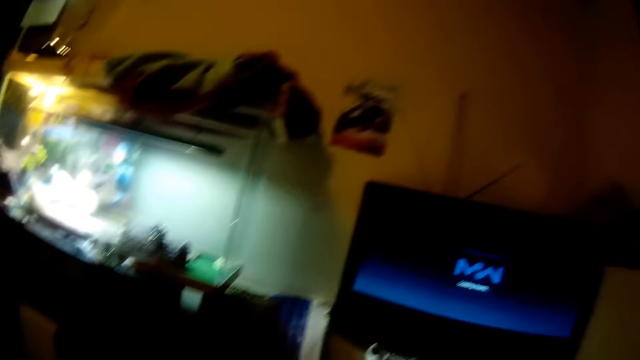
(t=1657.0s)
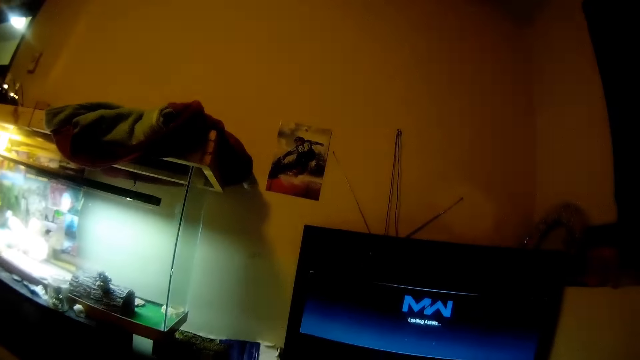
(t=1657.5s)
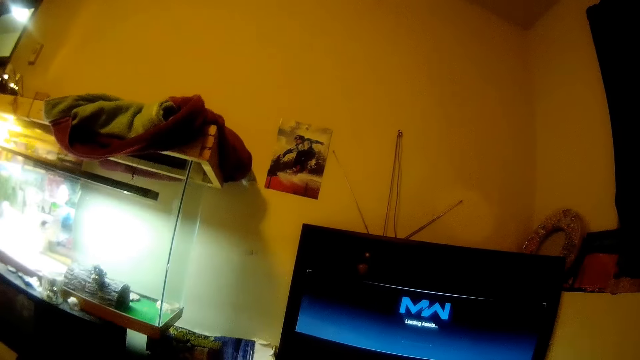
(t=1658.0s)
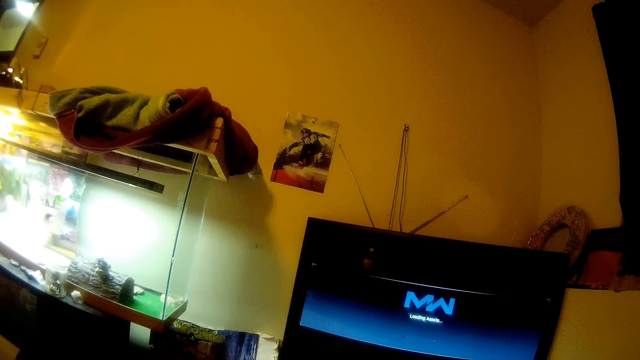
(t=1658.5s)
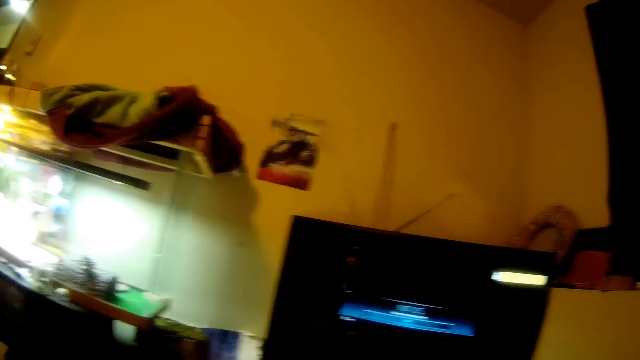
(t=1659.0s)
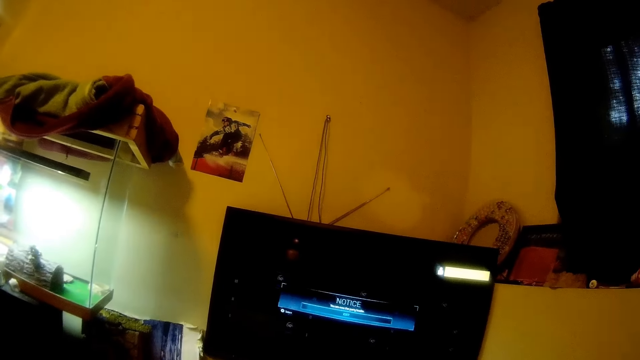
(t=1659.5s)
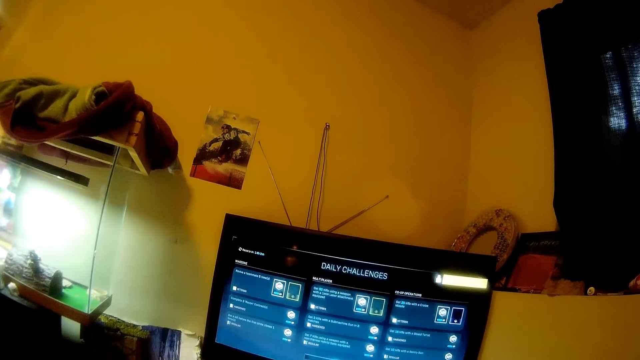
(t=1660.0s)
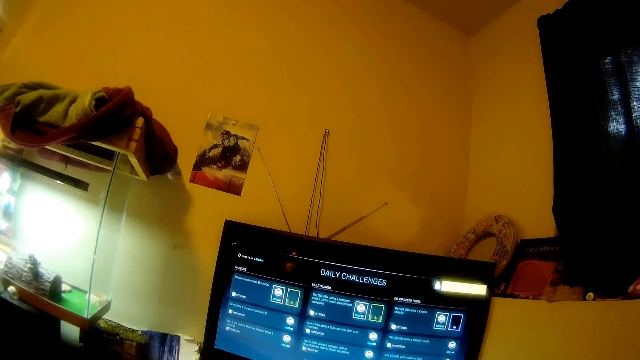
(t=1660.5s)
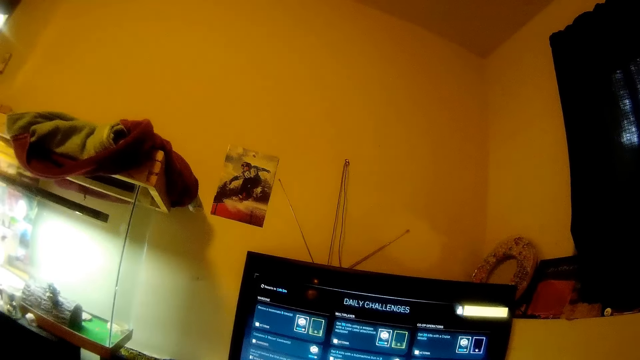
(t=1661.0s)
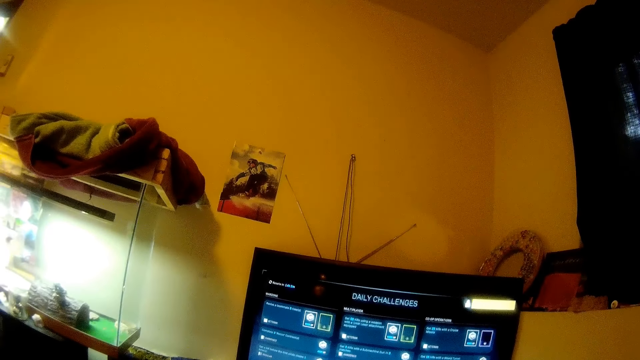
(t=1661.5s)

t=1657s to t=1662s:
The camera wearer operates a television.

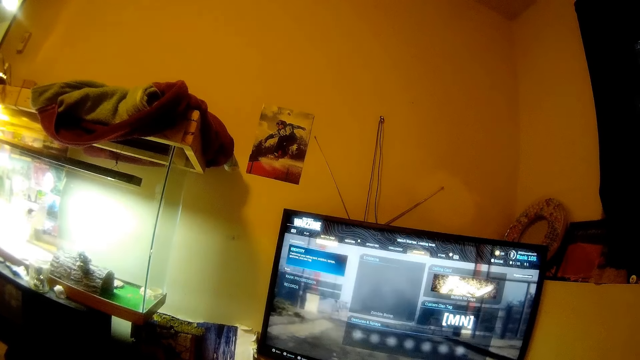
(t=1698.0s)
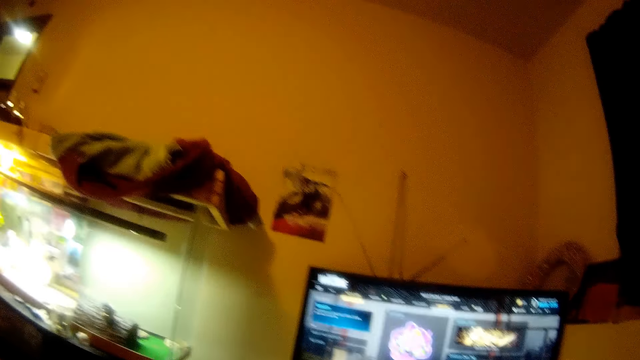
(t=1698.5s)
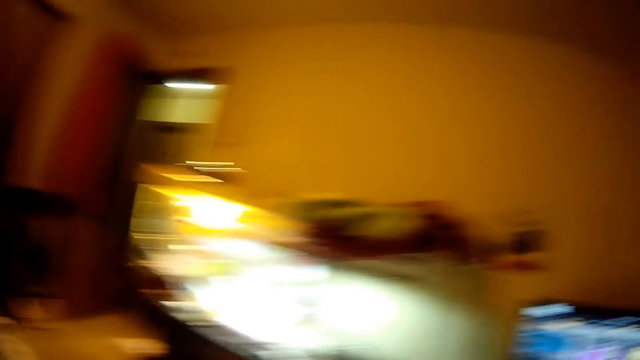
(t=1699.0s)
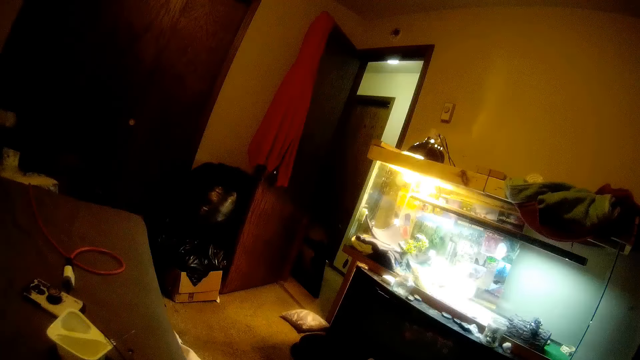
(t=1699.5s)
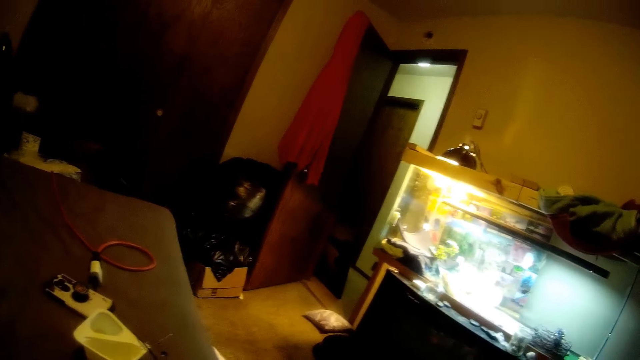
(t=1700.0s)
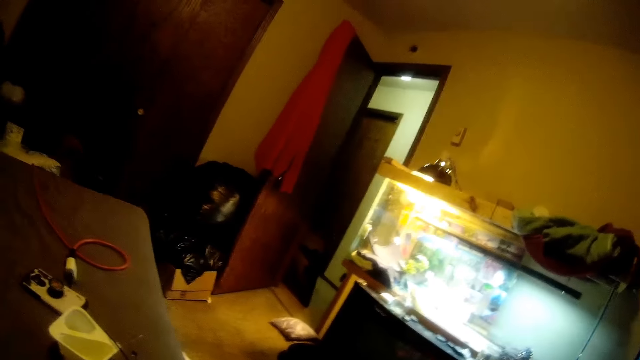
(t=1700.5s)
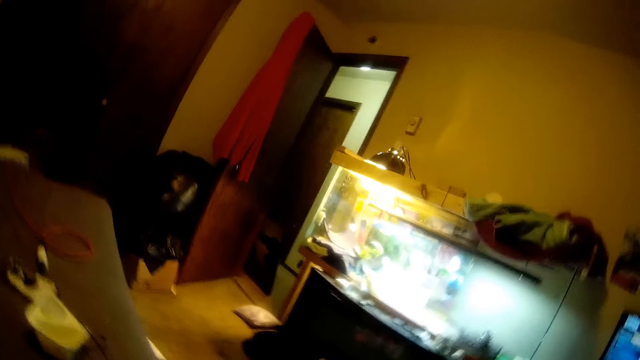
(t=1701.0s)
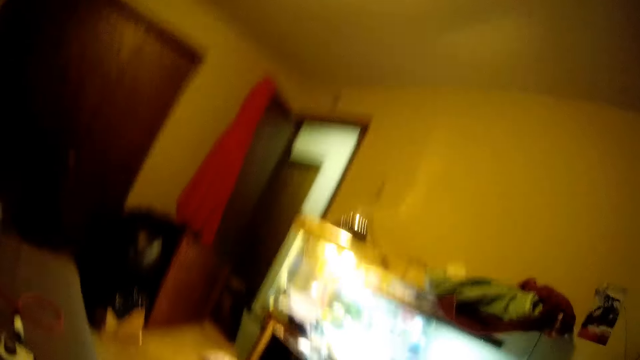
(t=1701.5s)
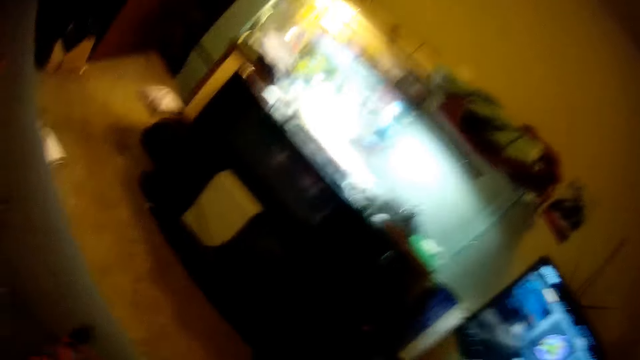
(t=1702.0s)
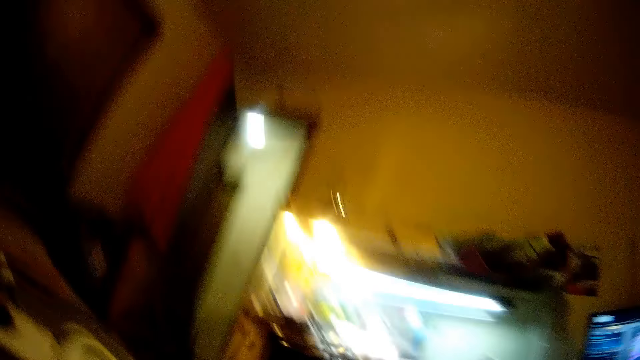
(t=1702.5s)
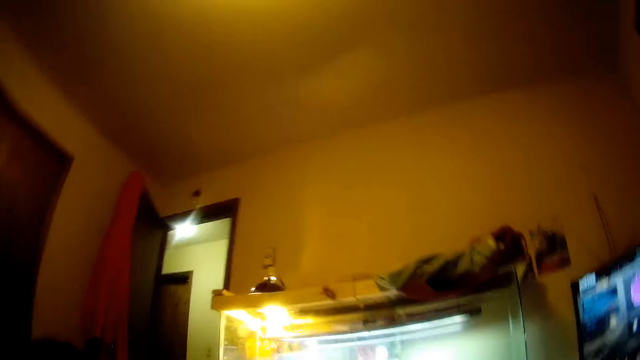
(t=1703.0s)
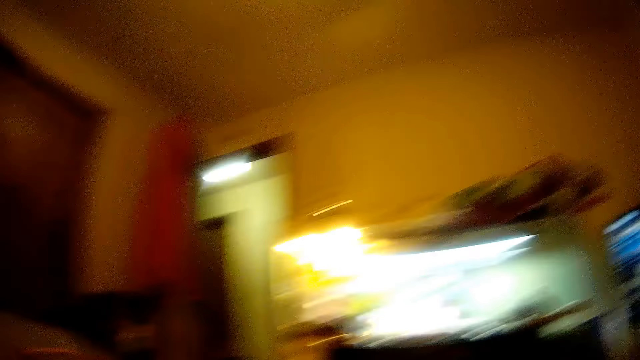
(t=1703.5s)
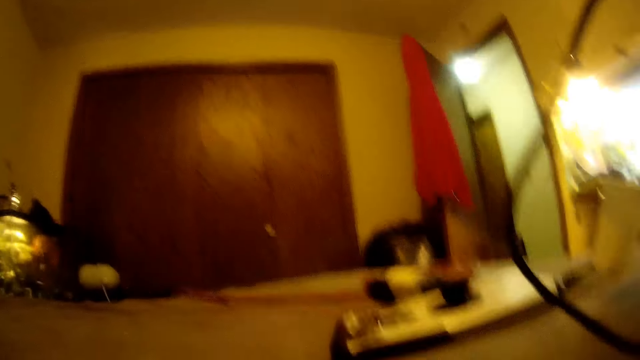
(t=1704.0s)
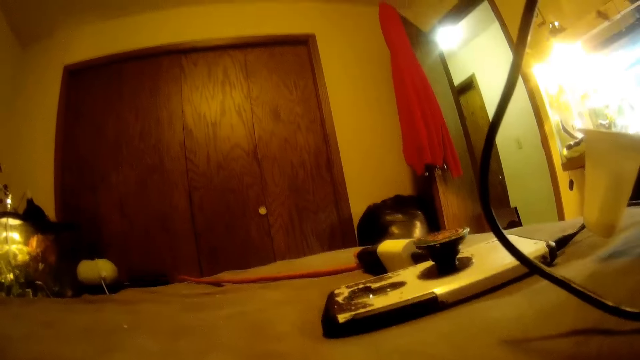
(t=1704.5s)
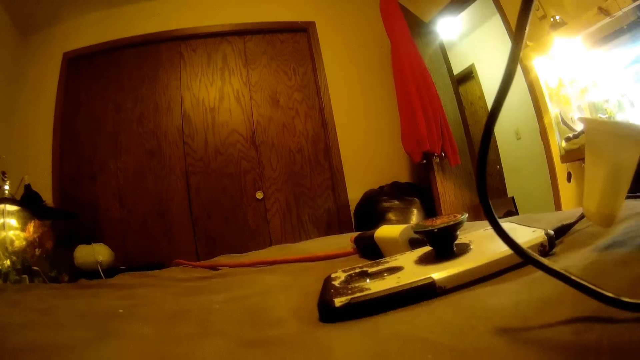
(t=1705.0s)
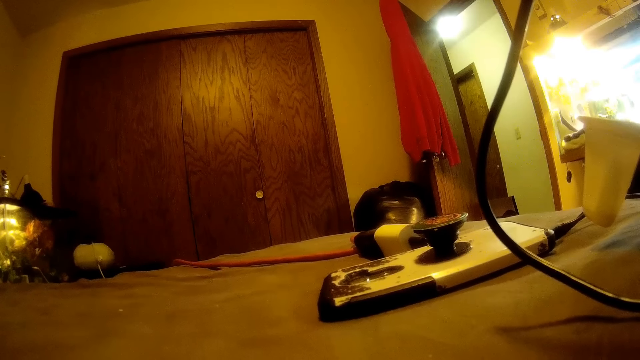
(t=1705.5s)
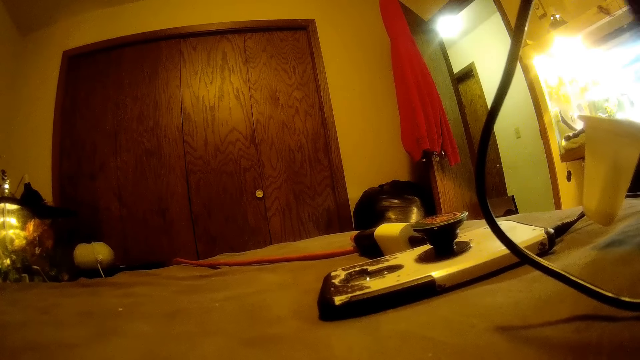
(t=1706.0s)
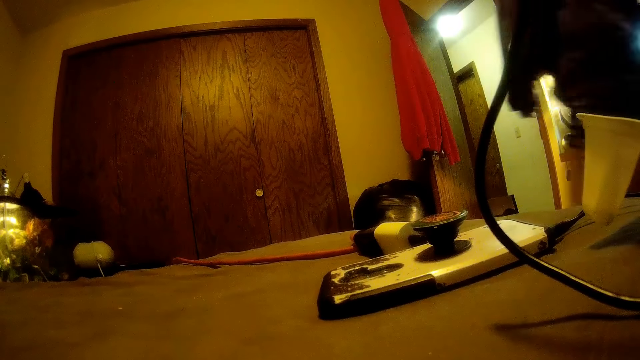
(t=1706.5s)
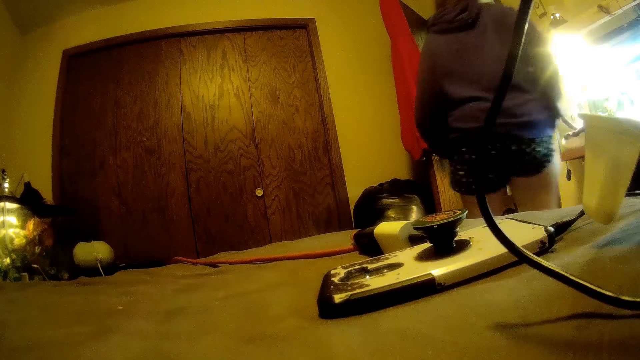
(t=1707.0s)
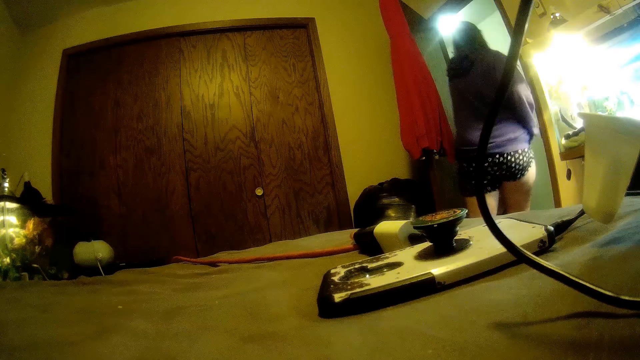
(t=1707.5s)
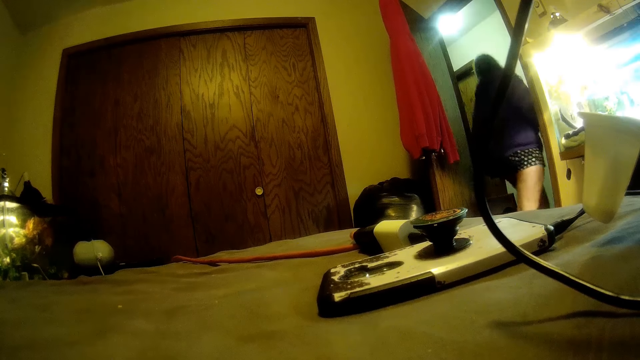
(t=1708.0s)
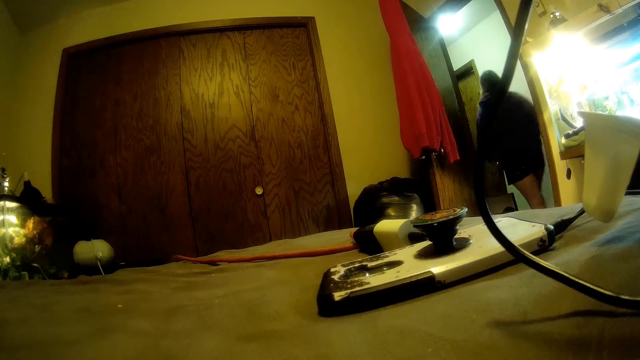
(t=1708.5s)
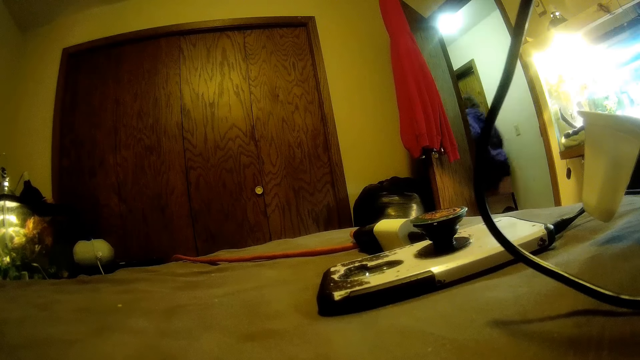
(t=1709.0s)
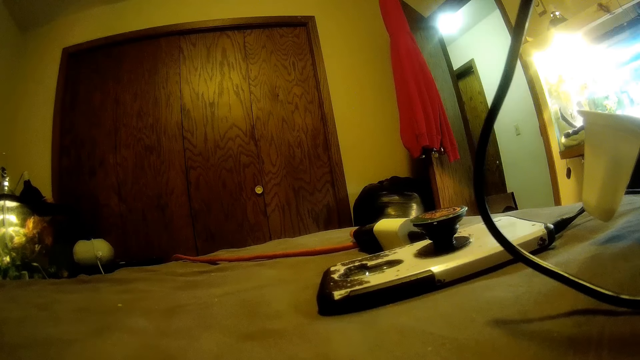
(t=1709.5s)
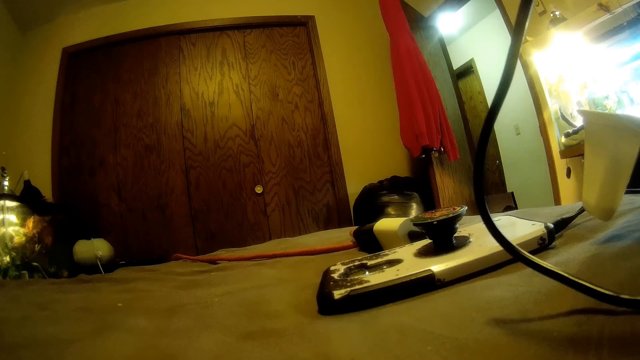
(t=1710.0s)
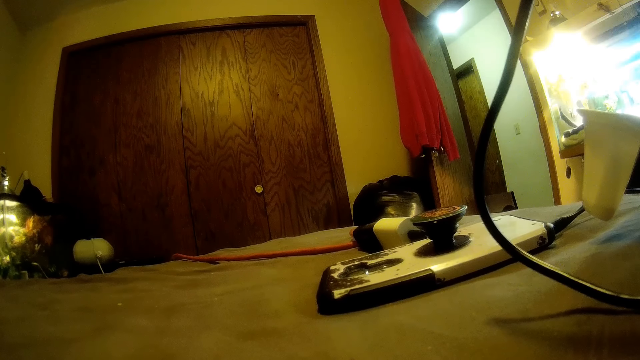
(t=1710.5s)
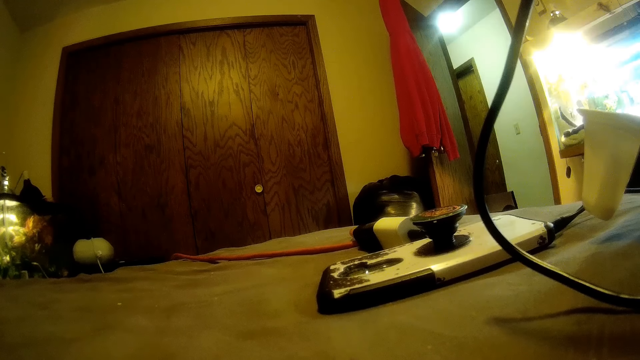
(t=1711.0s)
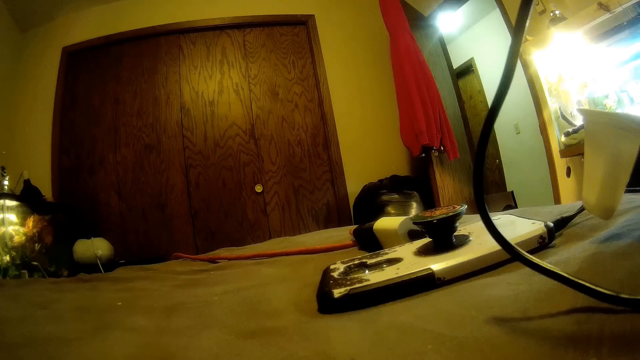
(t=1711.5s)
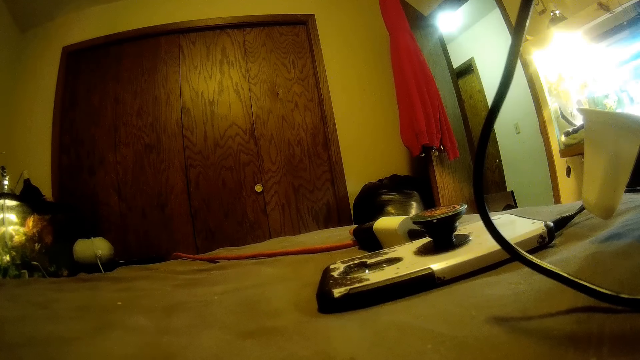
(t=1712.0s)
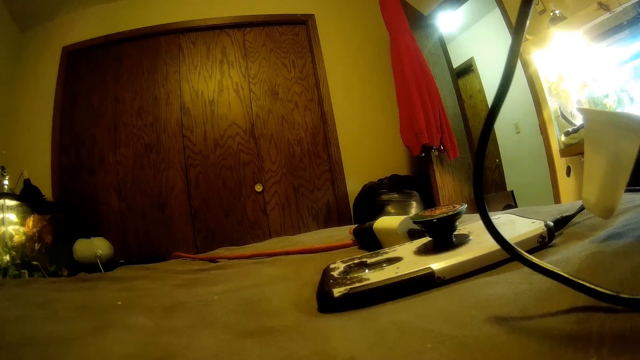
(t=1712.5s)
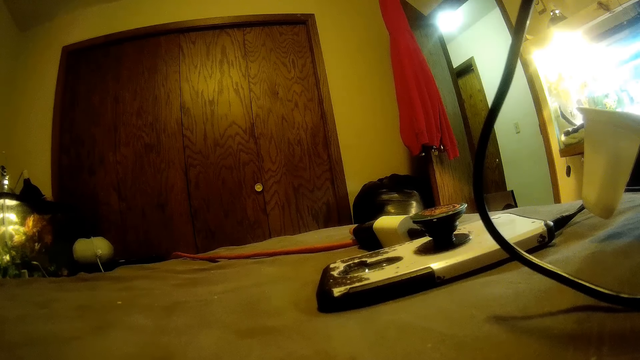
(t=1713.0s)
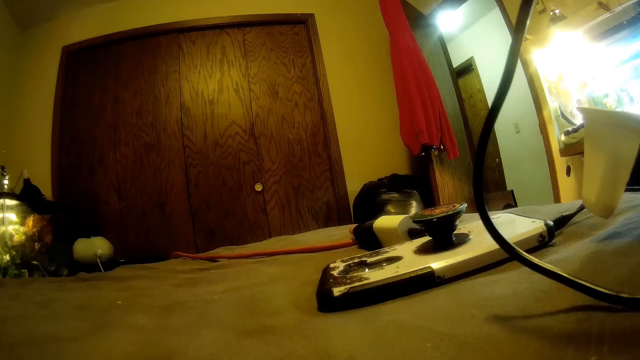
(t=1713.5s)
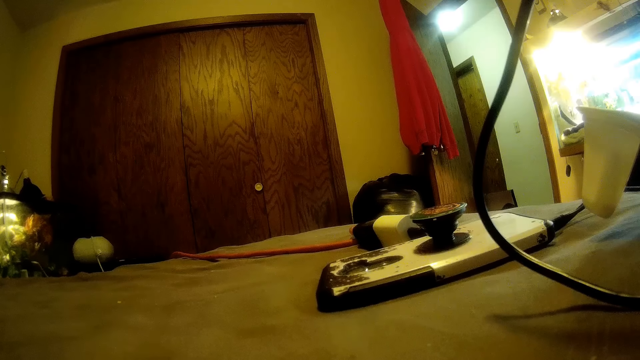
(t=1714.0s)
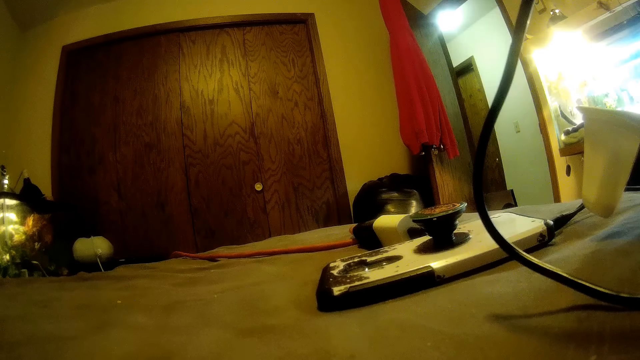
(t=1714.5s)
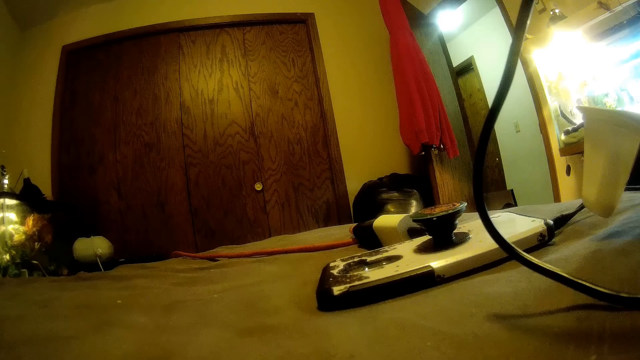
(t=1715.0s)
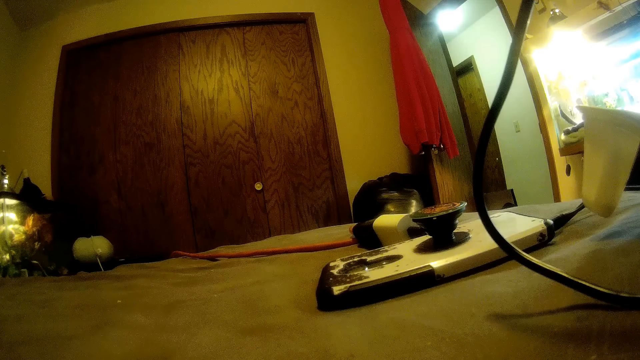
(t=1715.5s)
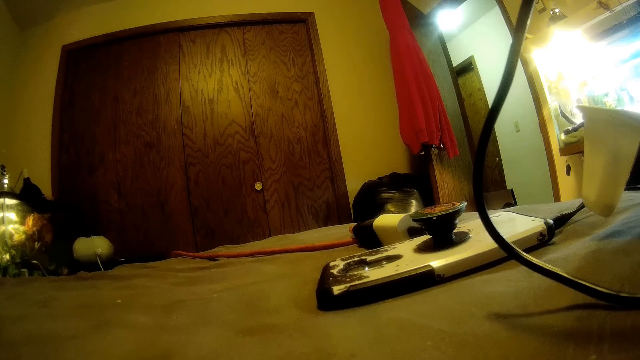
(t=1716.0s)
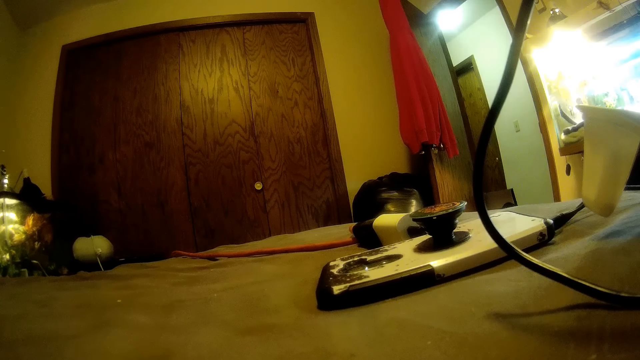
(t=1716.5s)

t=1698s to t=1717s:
The camera wearer looks around the room. They put the camera on the bed. A woman walks past the camera wearer. The camera wearer walks out of the room.
